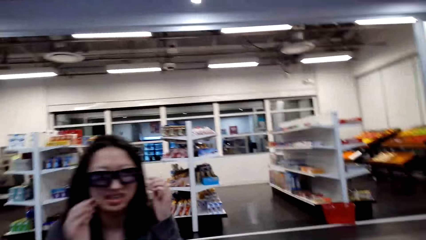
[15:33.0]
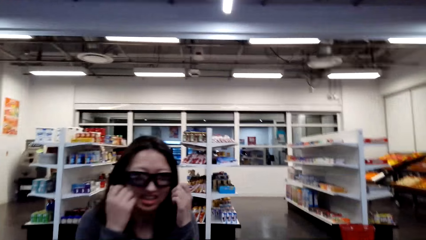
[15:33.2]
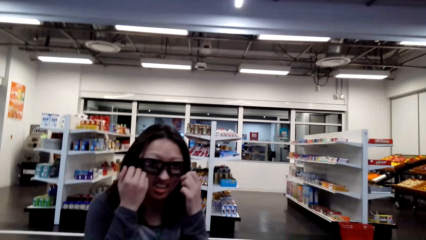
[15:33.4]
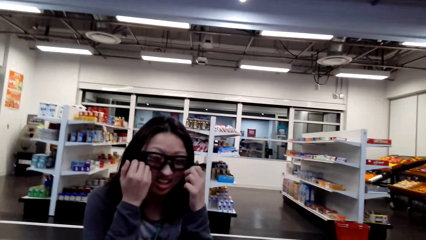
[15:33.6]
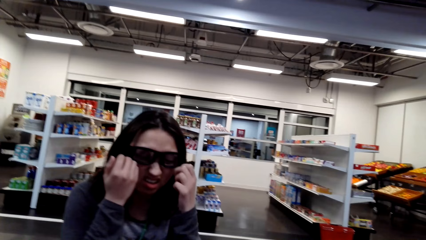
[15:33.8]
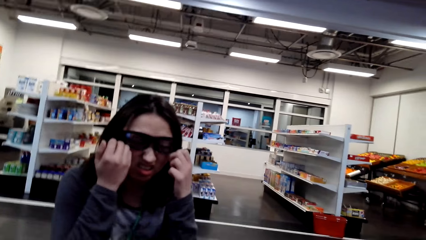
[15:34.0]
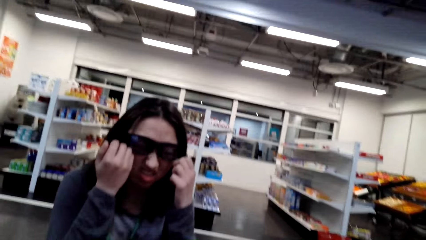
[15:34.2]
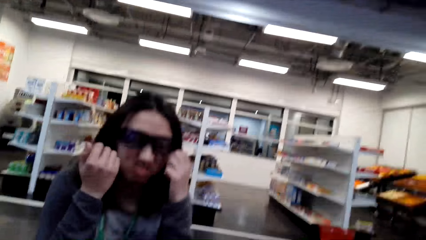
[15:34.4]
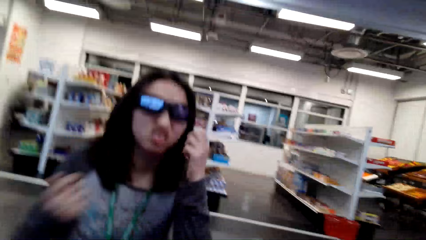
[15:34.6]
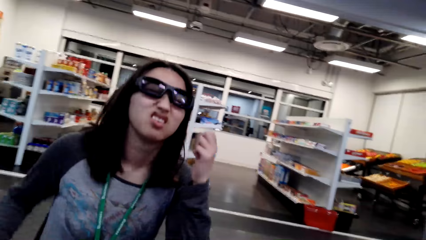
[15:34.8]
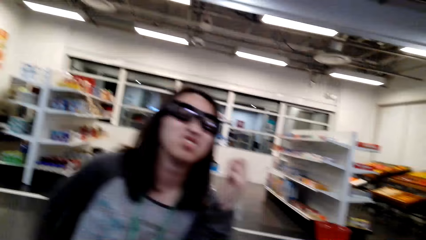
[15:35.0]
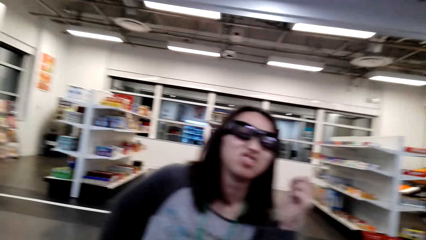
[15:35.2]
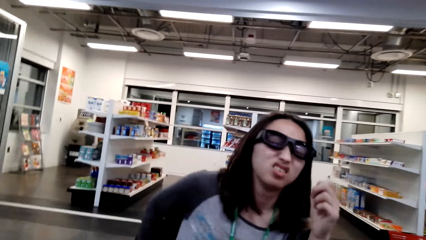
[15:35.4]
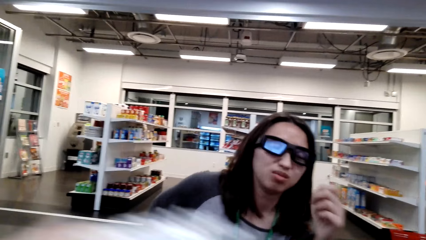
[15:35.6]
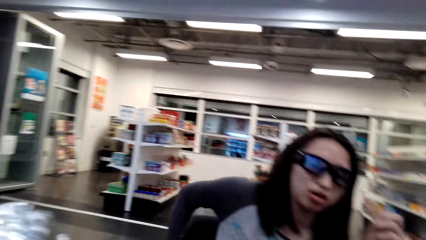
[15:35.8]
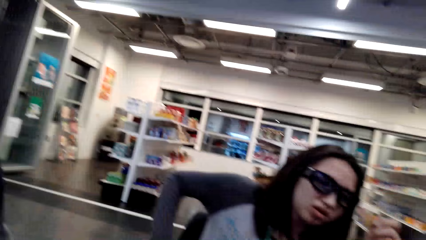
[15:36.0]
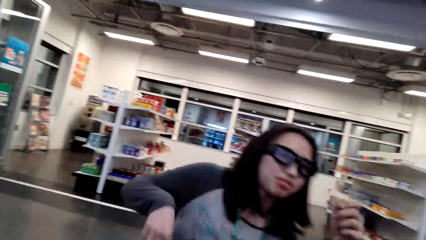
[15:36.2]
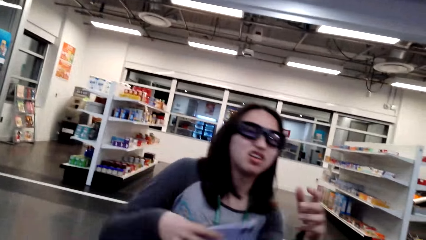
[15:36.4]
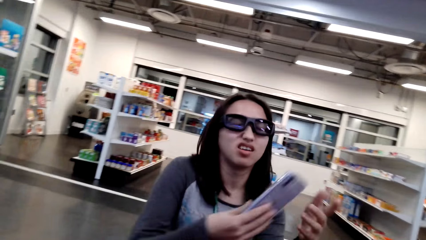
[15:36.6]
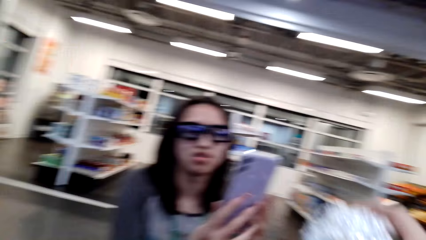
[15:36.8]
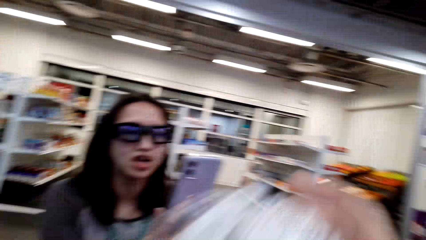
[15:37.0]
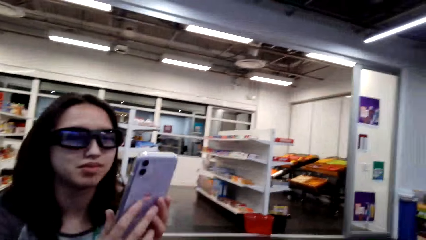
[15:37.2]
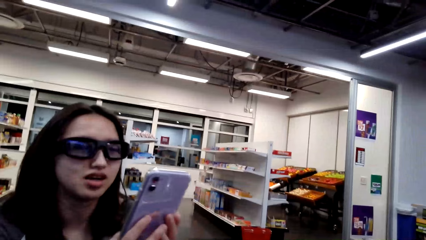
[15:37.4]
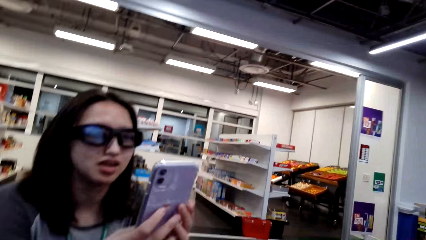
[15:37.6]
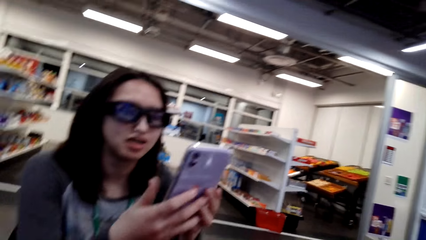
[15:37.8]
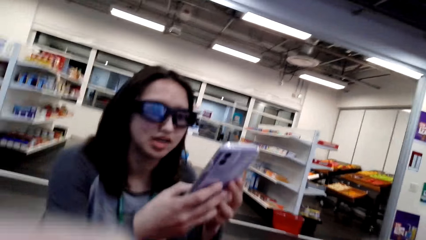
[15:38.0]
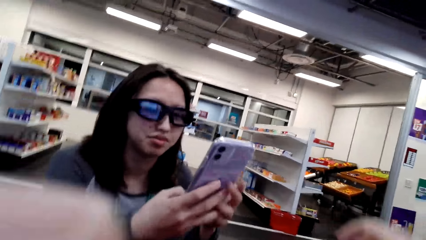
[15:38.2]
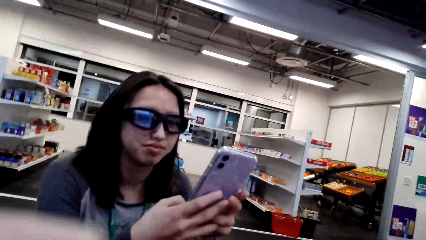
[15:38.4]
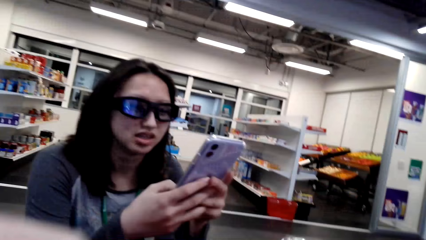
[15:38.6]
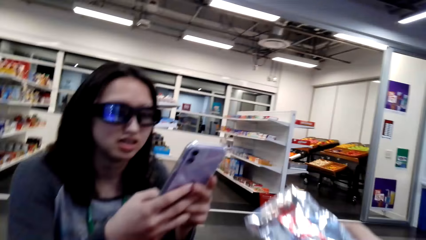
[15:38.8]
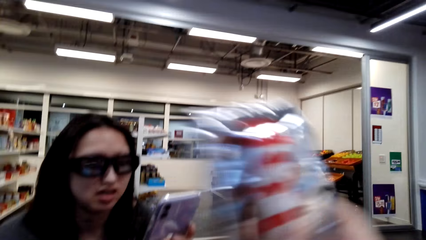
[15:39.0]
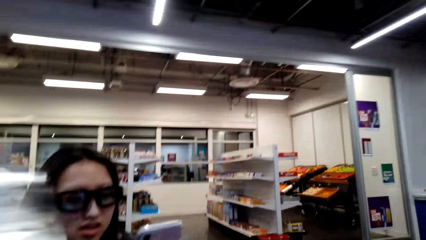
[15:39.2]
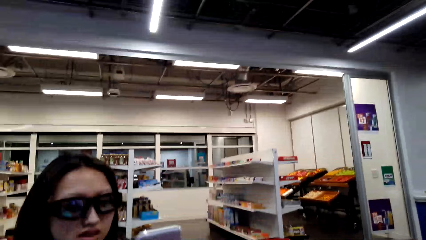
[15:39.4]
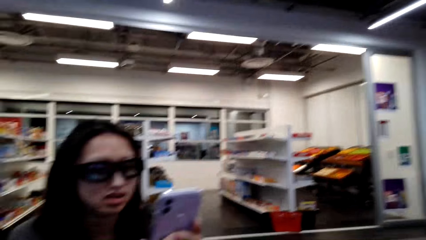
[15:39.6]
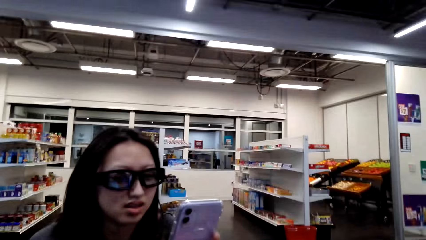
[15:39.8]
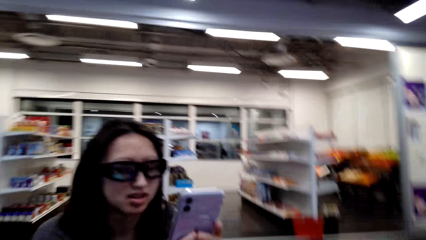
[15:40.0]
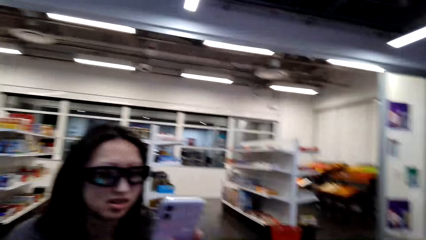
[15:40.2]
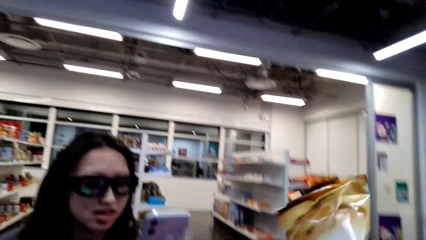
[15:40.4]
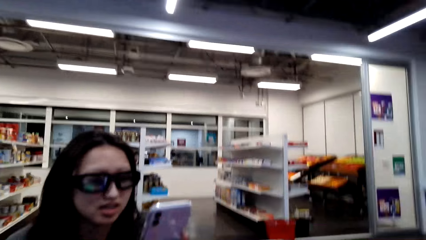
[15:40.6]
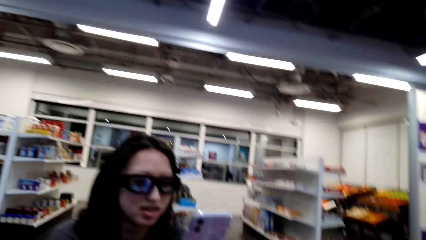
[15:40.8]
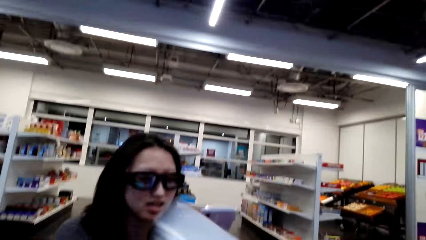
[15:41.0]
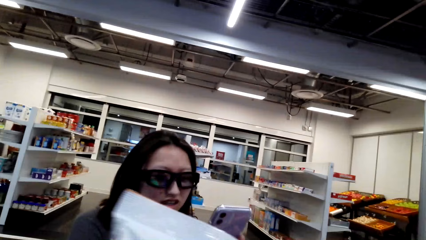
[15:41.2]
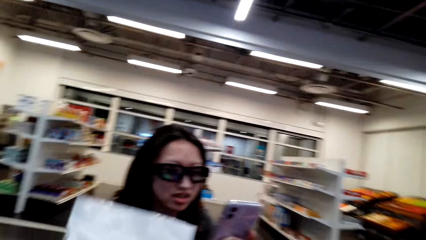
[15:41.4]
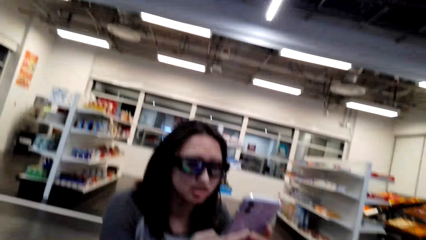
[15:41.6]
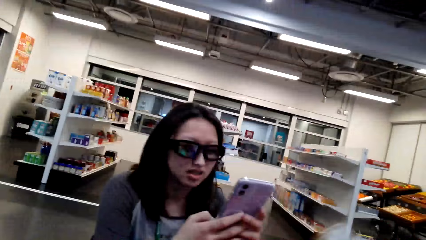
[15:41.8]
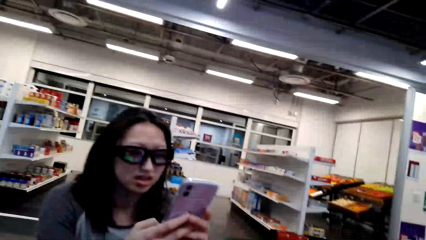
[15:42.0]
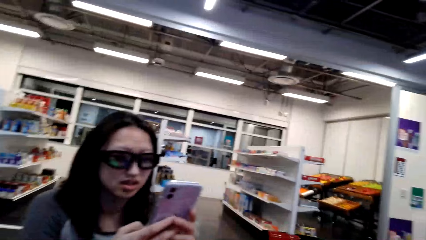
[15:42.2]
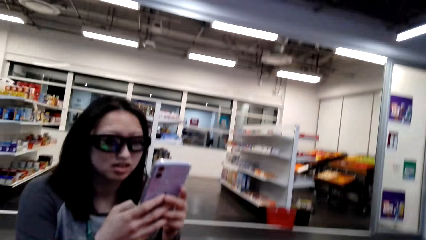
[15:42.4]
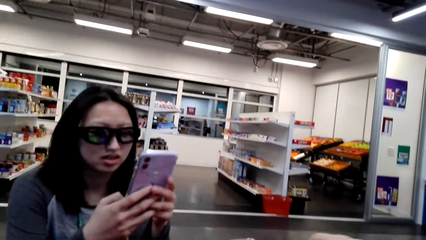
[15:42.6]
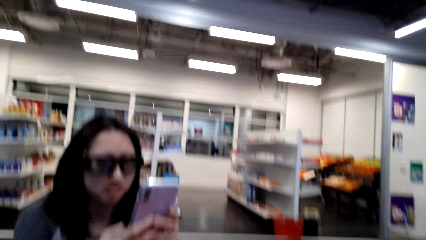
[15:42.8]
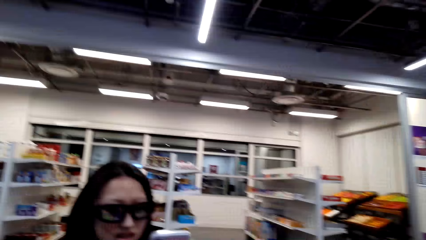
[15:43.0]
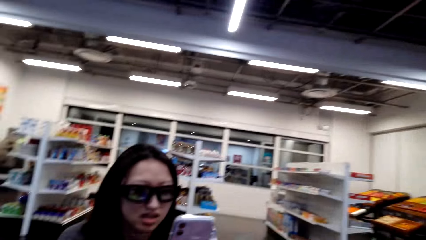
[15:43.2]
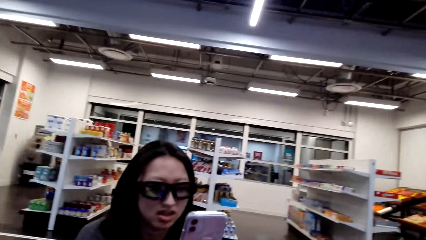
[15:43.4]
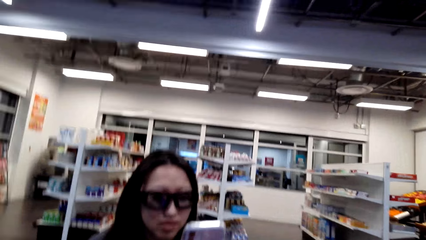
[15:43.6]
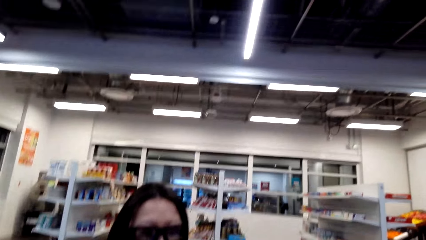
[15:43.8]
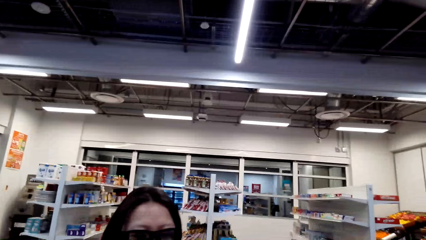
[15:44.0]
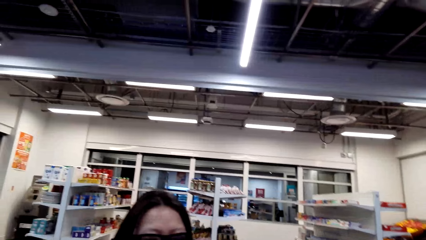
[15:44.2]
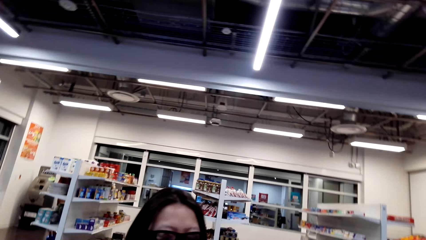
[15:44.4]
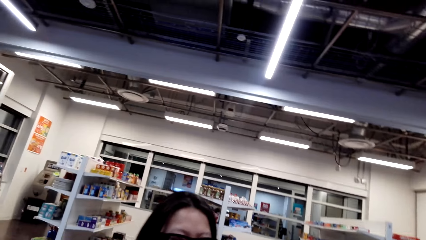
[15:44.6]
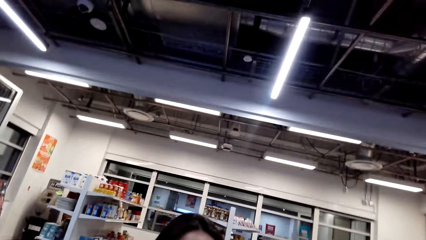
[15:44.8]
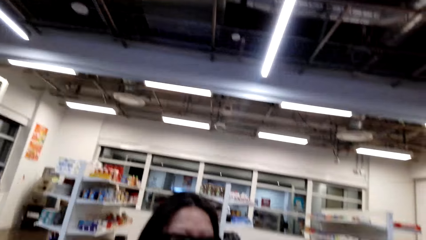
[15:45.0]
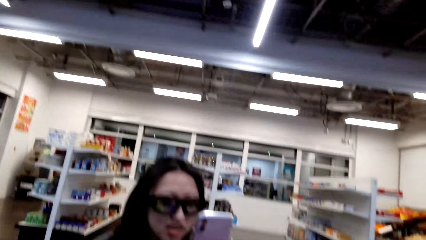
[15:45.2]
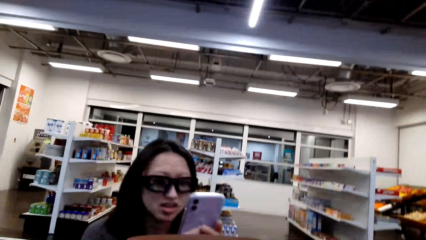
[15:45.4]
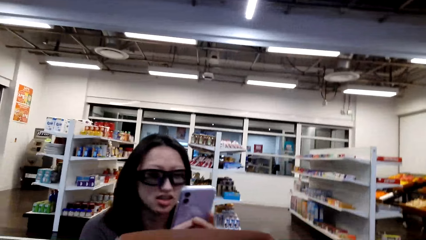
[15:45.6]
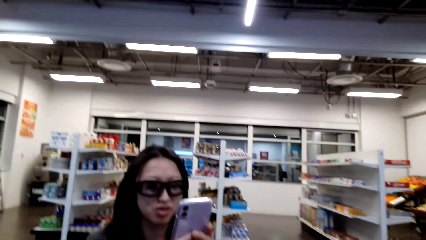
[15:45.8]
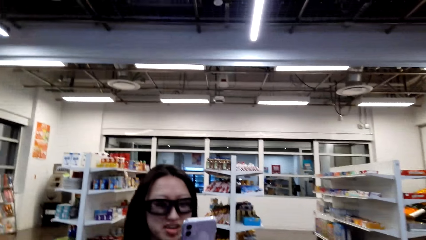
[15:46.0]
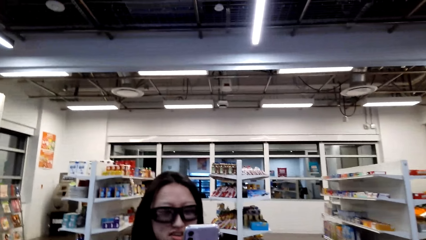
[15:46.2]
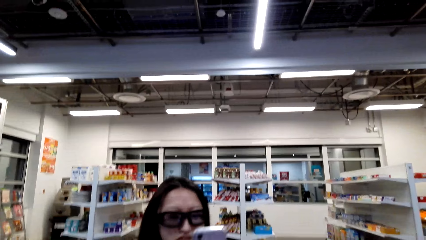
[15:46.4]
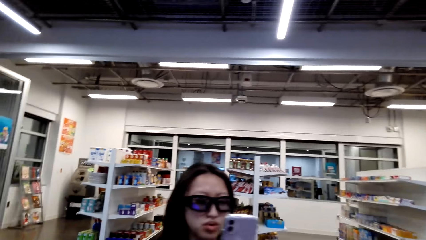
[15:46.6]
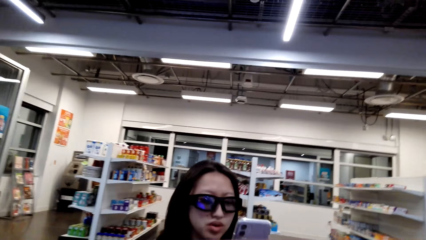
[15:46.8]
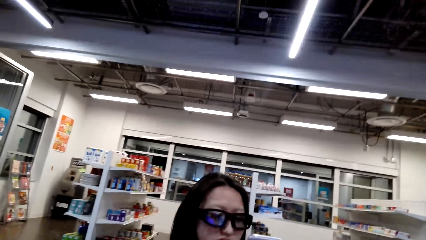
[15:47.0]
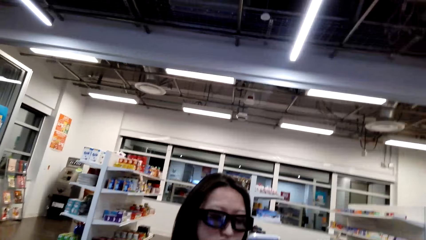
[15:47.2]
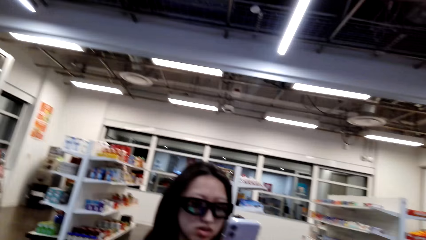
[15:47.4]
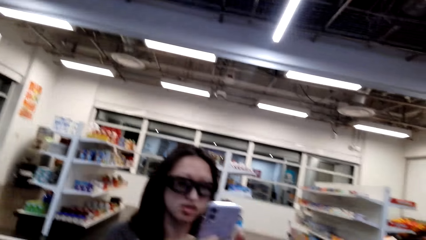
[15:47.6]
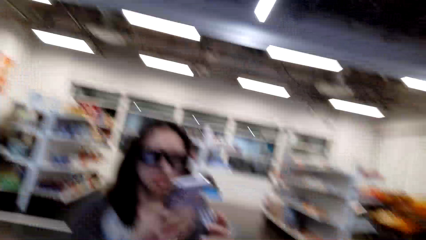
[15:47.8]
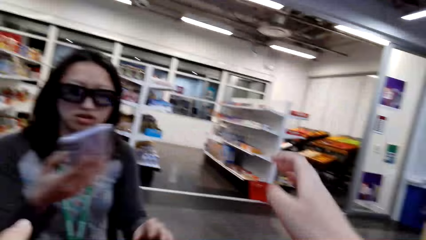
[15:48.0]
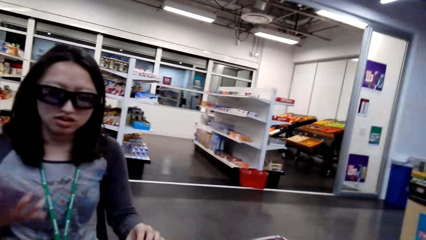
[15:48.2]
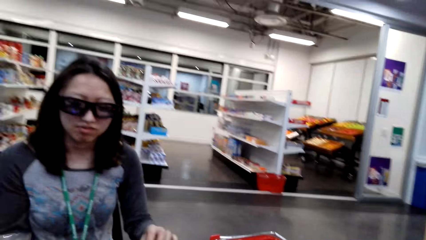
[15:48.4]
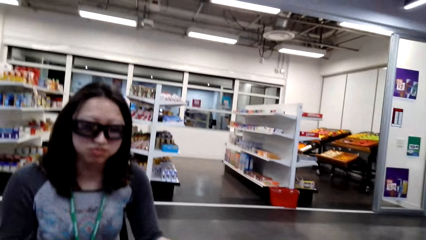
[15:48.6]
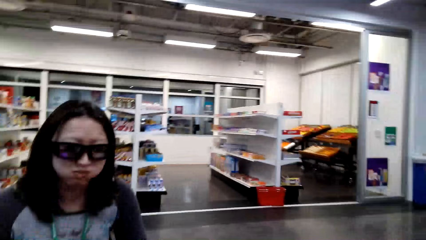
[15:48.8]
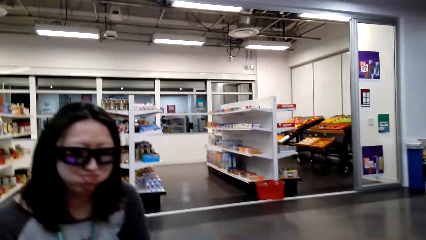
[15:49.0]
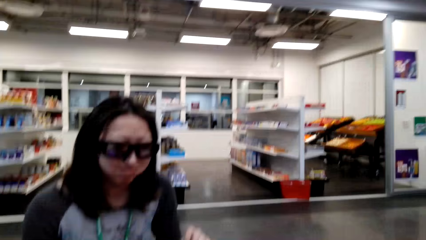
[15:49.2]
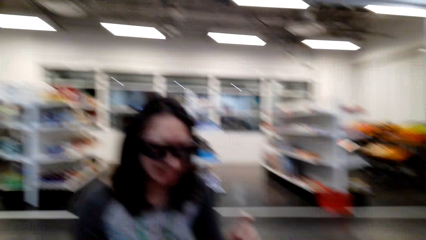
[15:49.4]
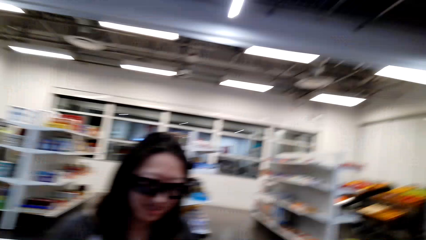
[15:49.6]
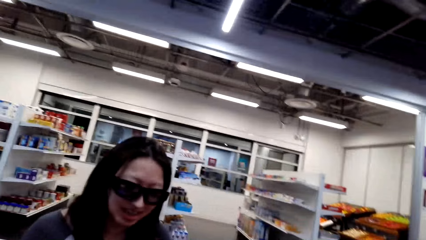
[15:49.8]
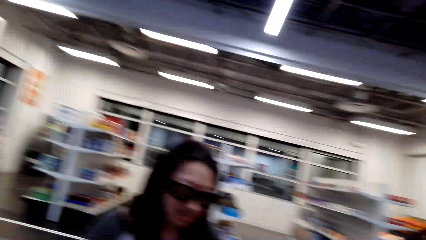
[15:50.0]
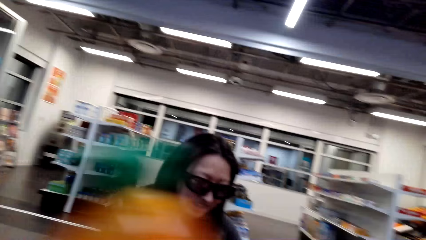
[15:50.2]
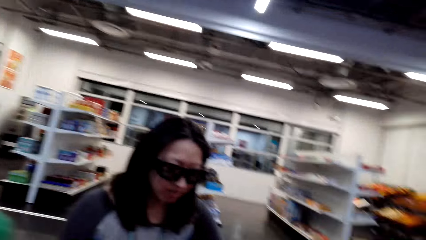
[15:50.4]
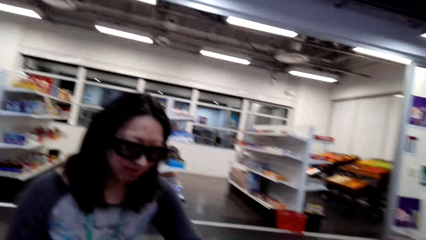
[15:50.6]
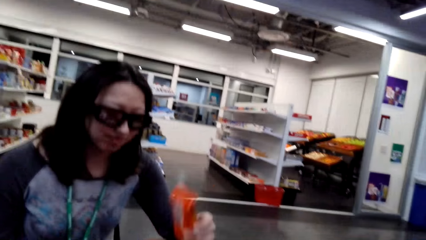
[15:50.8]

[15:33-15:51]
The camera wearer sits down and removes goods from the shopping basket. A person looks at the phone. The camera wearer puts the goods on the table. The person puts the phone on the table.
